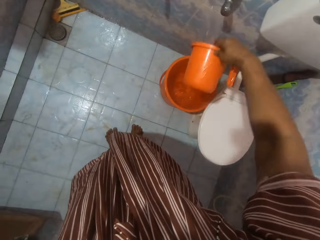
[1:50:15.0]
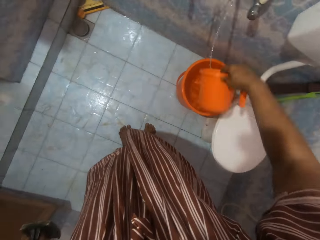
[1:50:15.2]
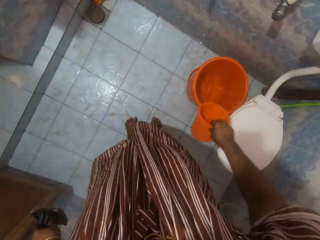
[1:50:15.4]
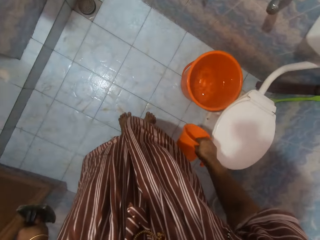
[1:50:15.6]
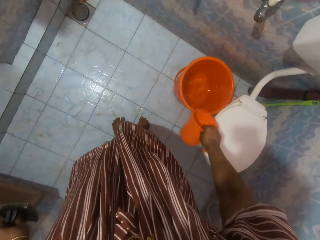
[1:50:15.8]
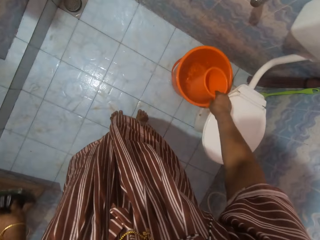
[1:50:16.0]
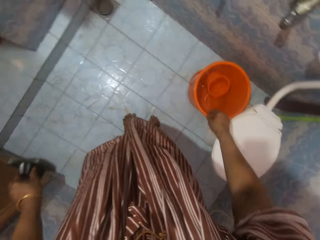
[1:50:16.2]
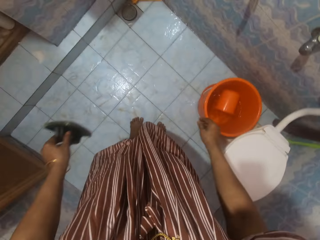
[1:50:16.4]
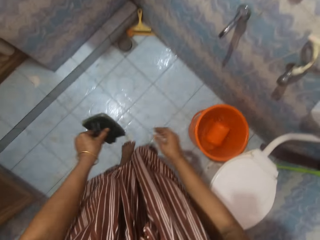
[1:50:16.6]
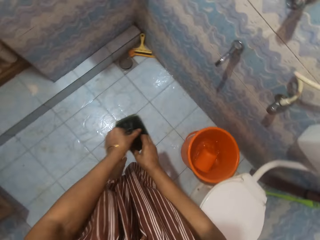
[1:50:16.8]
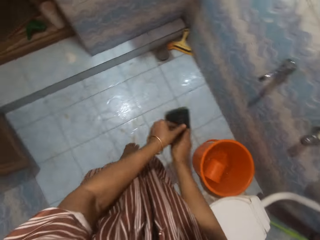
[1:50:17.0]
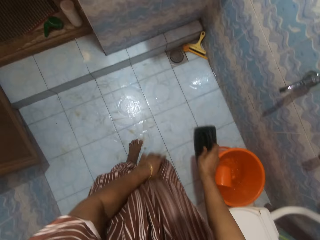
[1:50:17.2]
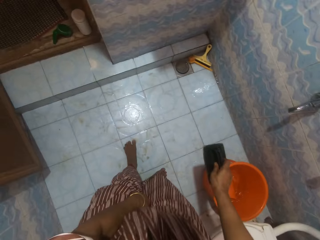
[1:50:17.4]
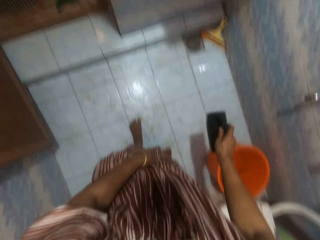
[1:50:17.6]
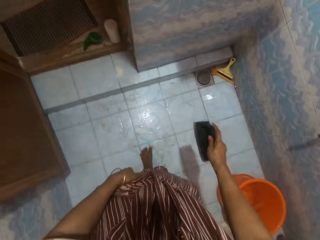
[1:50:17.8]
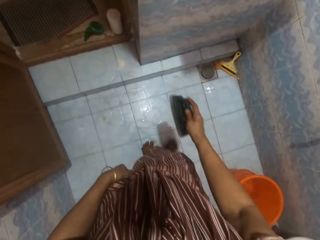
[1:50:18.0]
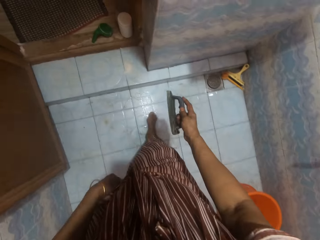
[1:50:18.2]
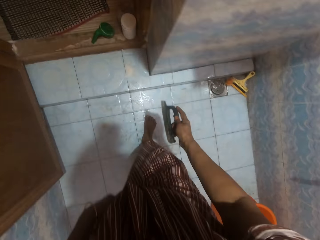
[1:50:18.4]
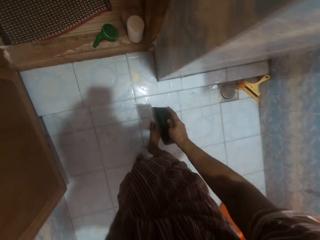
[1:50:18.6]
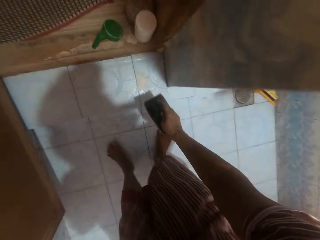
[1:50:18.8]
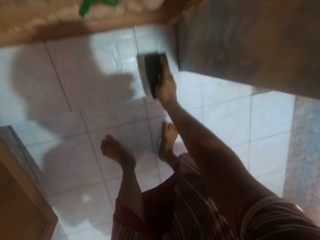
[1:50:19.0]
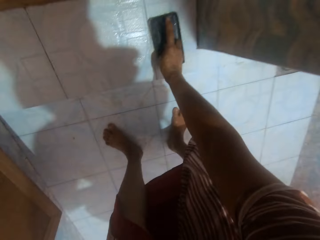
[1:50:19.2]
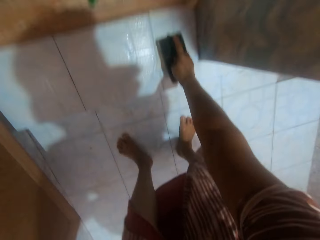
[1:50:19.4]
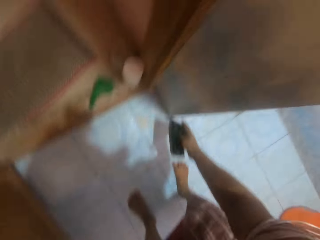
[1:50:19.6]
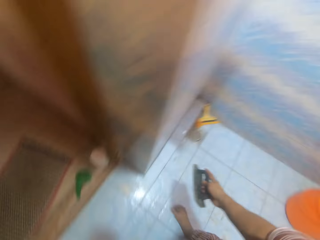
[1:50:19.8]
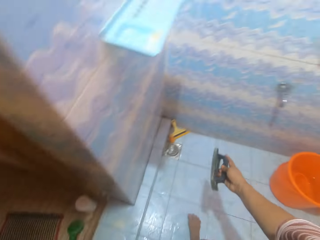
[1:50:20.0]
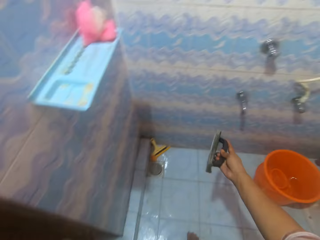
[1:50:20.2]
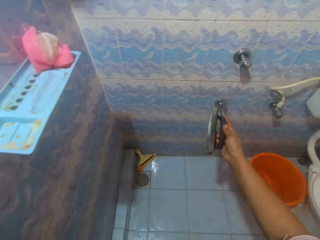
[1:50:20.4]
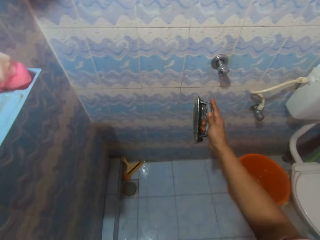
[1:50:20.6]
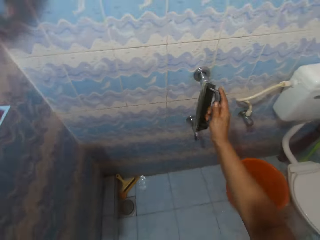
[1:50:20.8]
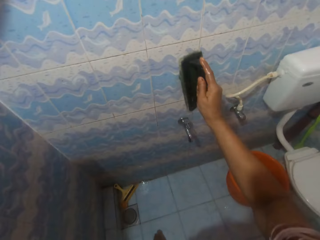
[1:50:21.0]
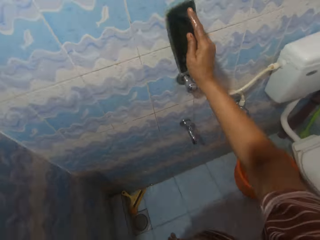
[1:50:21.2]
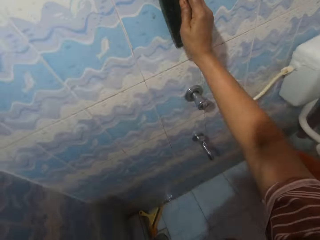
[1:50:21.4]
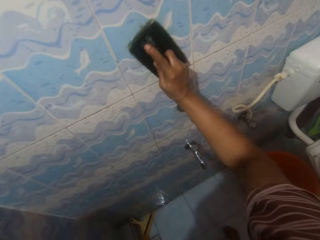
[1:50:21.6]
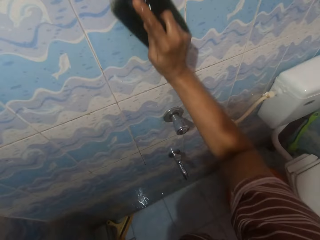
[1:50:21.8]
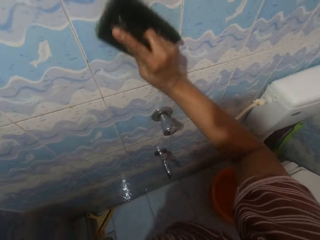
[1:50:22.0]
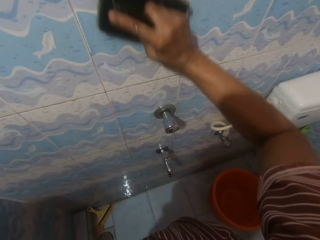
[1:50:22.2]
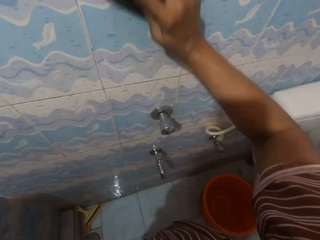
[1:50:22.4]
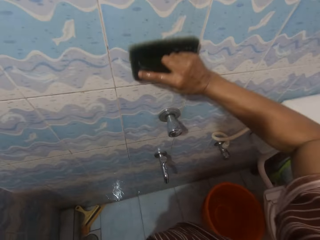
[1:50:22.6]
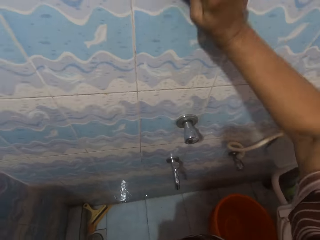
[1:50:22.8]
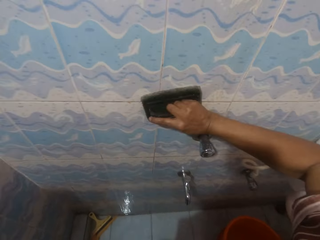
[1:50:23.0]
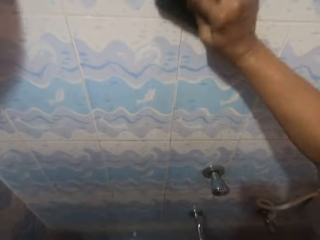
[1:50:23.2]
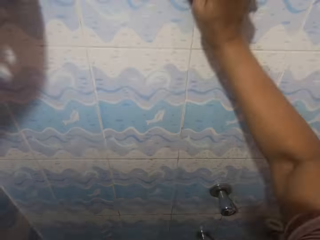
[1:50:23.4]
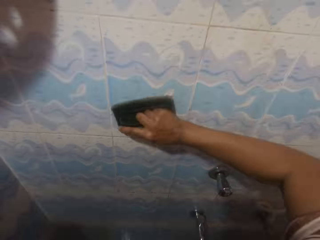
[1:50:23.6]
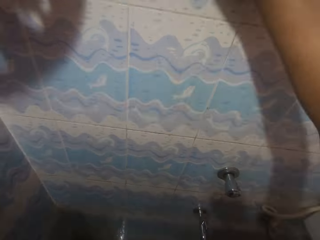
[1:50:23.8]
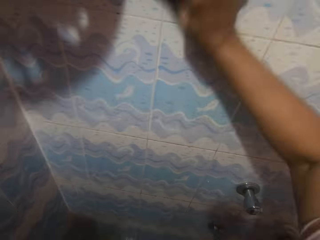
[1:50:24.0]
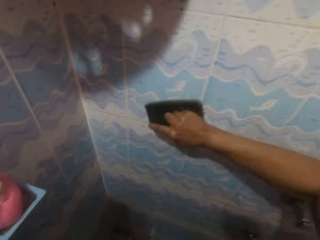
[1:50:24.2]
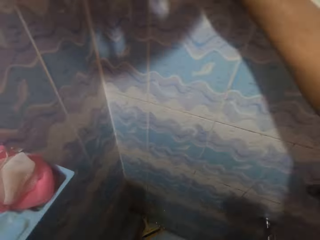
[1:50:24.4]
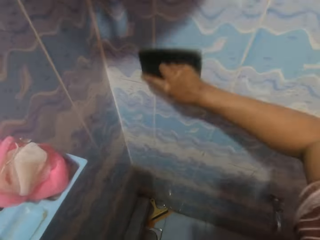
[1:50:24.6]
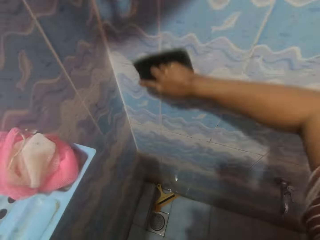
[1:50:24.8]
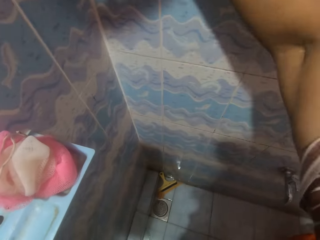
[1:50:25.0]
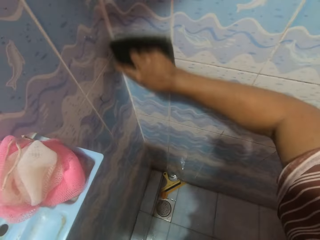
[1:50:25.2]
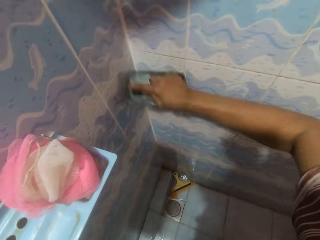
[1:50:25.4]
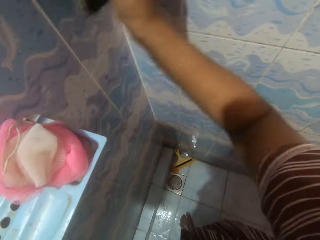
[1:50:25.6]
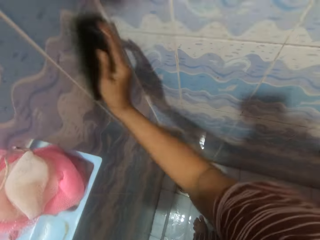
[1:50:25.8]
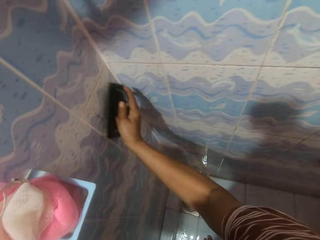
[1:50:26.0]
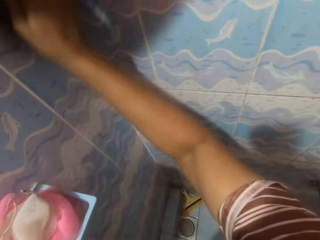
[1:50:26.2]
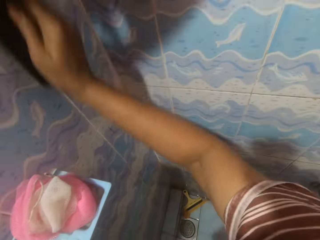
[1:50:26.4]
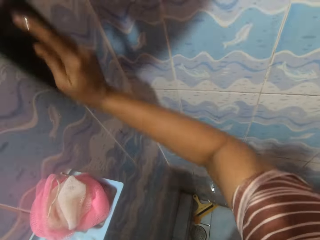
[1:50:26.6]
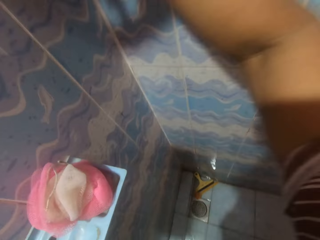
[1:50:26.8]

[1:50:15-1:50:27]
The camera wearer drops the orange cup into the orange bucket. They pass the scrubbing brush from the right to the left hand. They place the scrubbing brush on the detergent by the edge of the bathroom and remove the scrubbing brush from the detergent. They scrub the bathroom wall with the scrubbing brush.

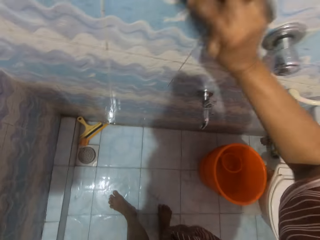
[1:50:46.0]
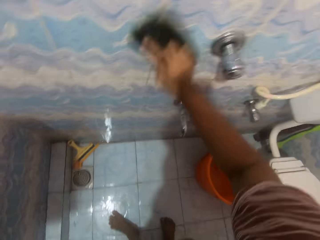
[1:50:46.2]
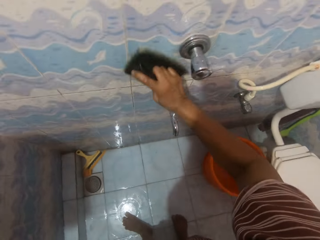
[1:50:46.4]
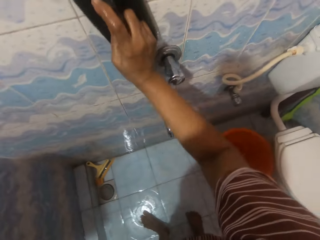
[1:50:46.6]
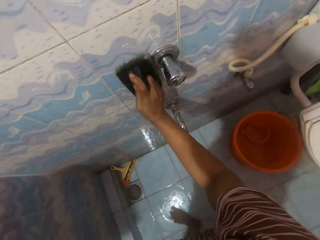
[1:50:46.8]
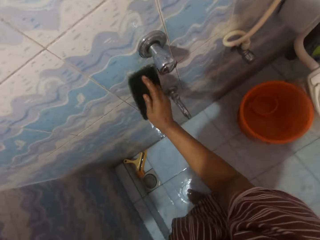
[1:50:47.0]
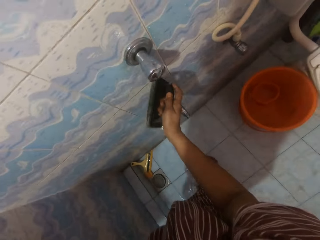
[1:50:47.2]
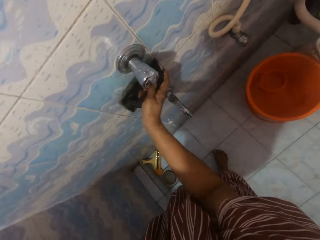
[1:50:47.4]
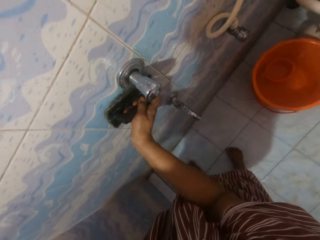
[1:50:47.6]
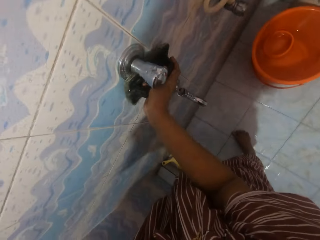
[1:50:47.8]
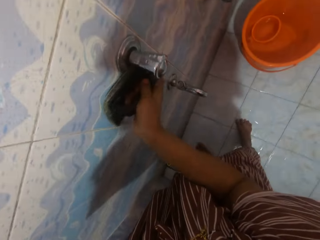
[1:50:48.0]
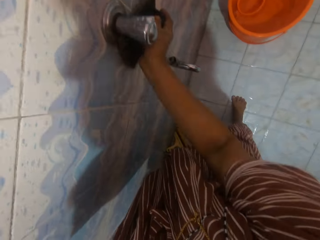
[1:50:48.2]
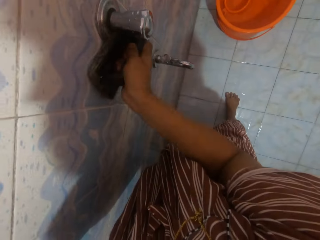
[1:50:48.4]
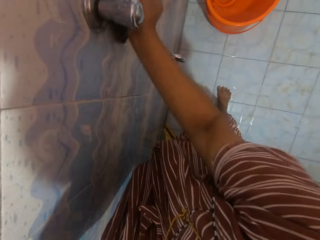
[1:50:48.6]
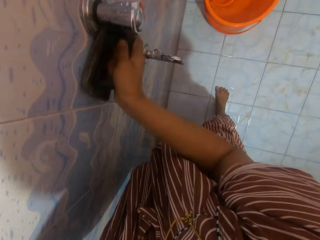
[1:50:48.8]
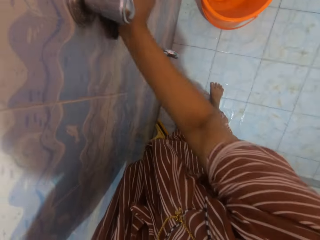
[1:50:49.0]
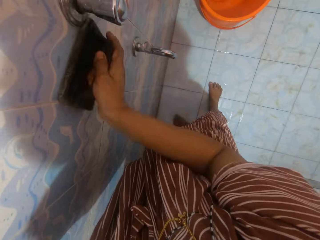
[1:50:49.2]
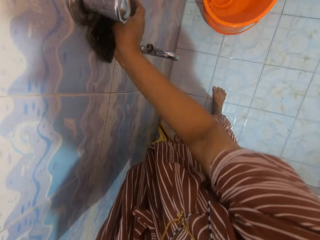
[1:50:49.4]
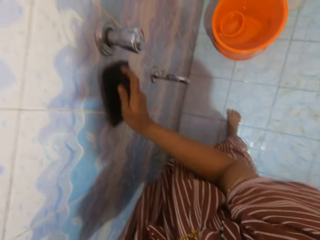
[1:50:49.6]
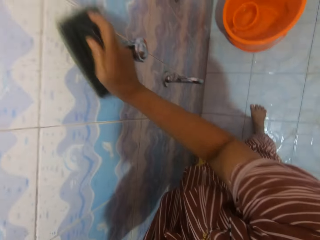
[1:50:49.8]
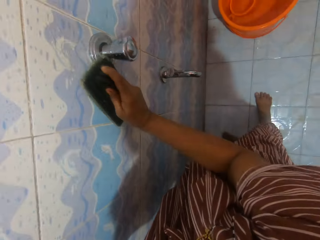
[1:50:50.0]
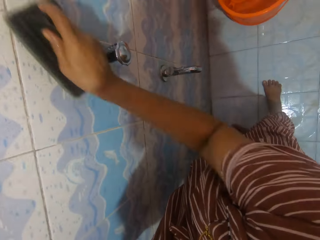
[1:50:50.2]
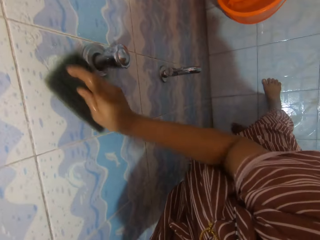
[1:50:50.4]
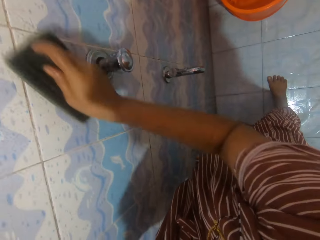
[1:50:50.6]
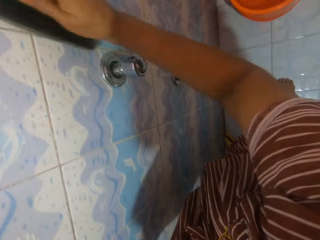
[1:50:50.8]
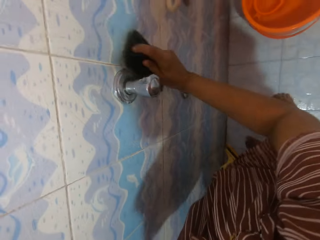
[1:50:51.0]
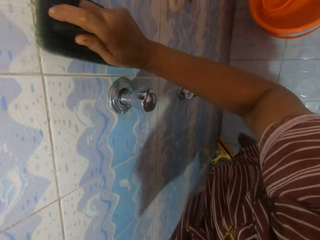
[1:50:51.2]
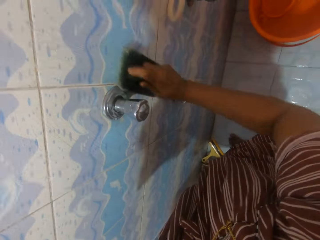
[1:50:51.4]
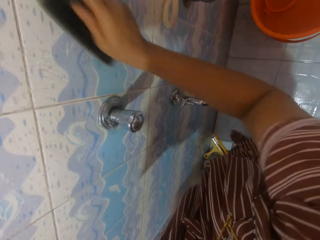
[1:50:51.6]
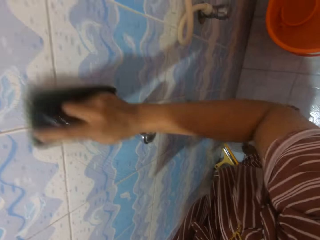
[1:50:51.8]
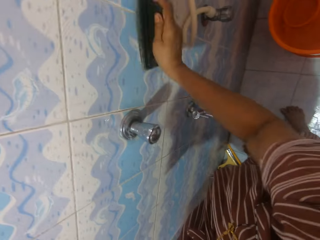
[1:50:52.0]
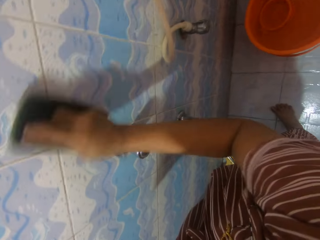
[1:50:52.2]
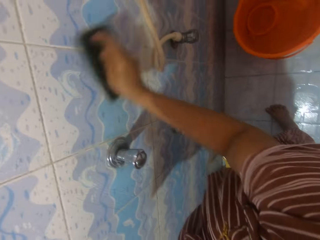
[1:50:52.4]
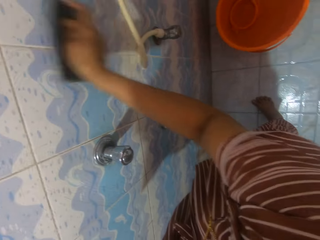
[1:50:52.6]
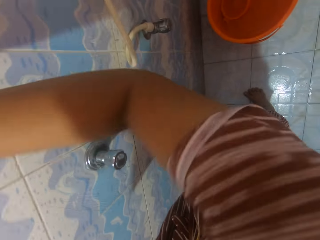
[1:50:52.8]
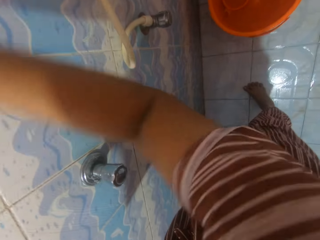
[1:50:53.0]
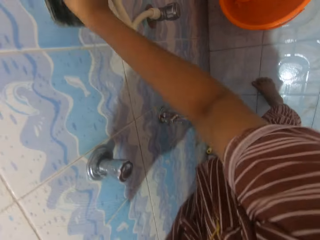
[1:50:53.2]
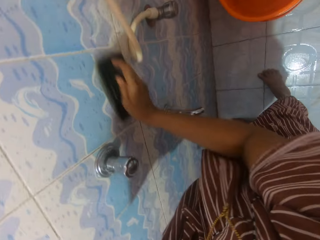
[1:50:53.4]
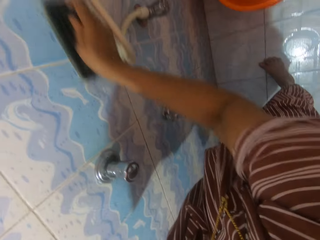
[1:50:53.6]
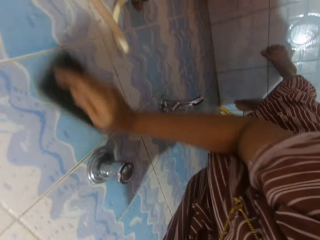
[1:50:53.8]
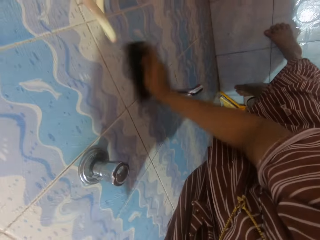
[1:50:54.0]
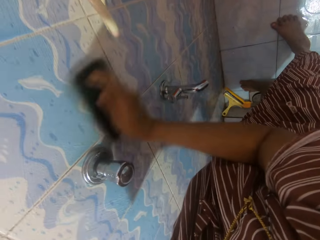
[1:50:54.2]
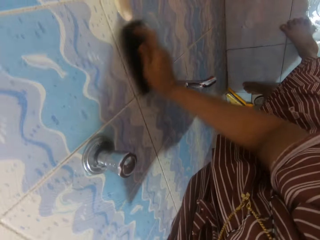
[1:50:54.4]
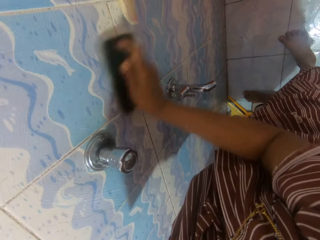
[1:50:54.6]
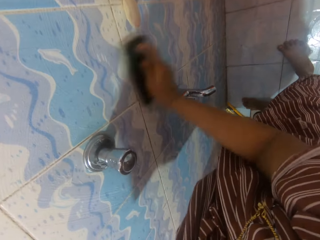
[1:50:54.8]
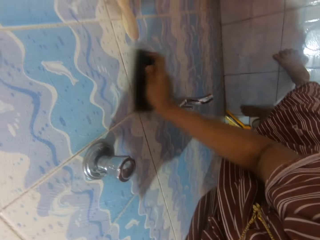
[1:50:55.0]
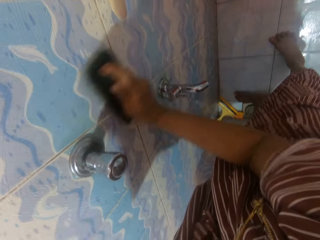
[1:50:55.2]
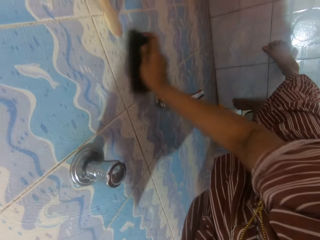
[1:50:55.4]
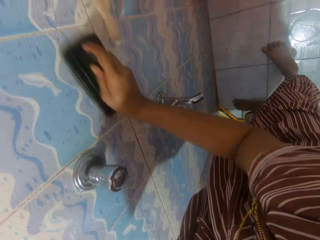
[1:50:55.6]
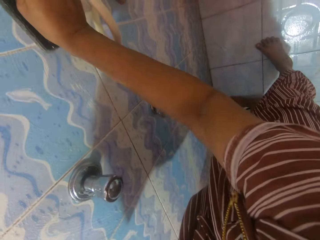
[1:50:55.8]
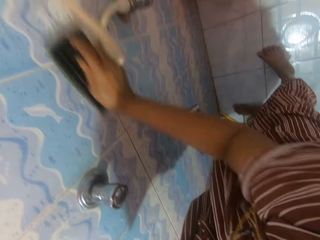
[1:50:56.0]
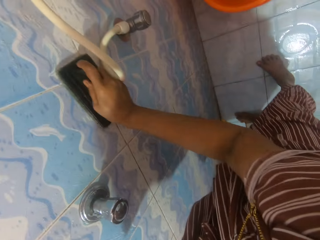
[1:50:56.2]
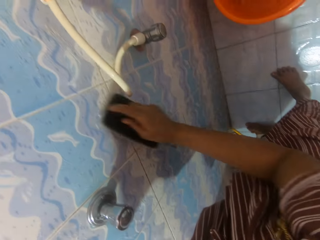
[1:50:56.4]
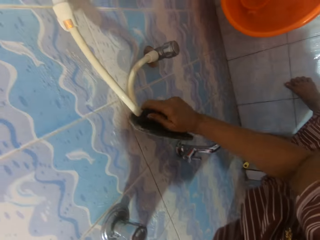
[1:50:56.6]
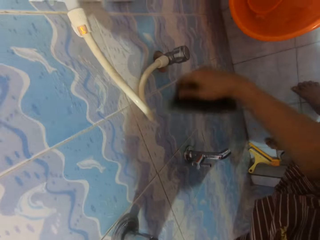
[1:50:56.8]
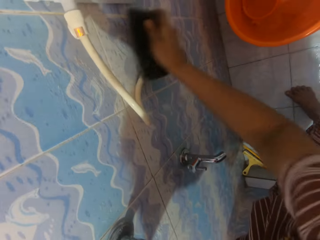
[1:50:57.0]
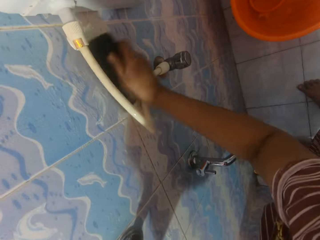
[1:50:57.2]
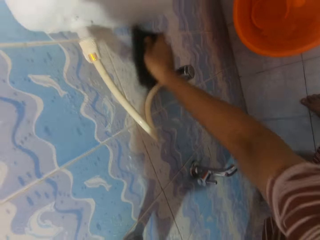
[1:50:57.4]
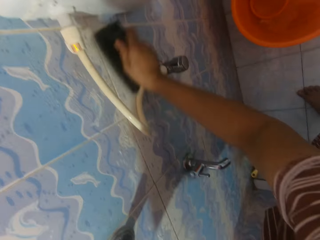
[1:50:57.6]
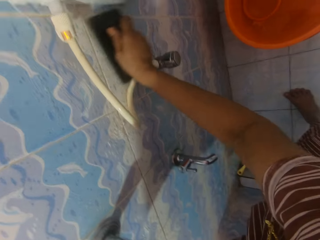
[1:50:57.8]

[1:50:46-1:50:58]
The camera wearer scrubs the edges of the shower tap. They continue scrubbing the wall of the bathroom with the scrubbing brush.
